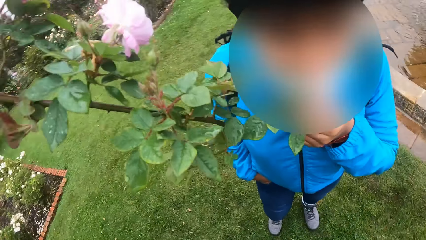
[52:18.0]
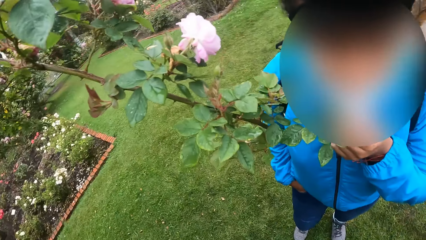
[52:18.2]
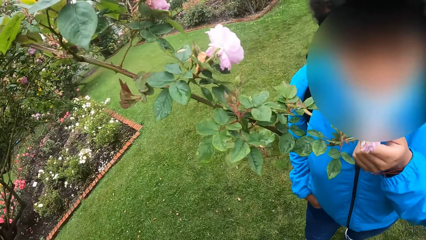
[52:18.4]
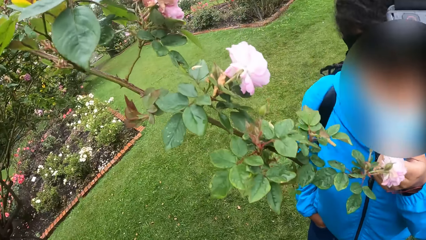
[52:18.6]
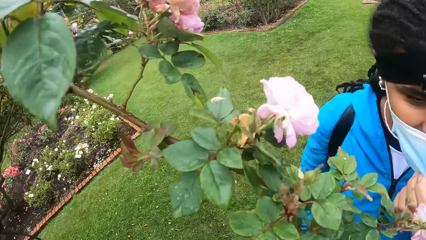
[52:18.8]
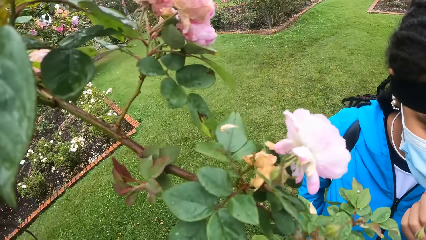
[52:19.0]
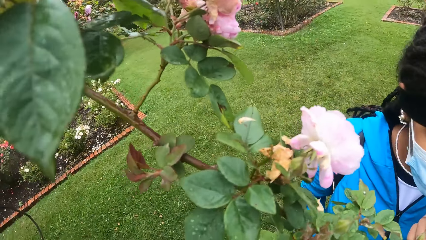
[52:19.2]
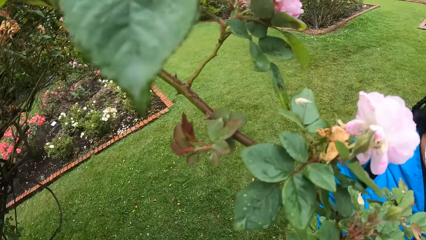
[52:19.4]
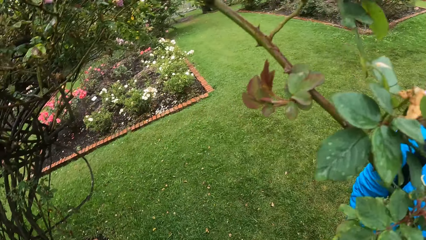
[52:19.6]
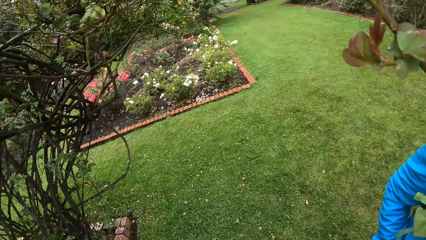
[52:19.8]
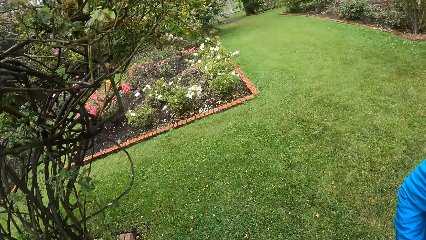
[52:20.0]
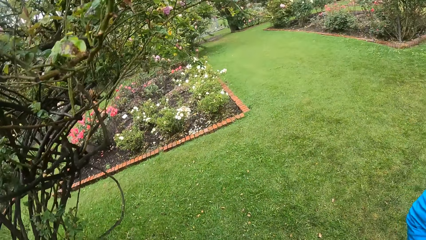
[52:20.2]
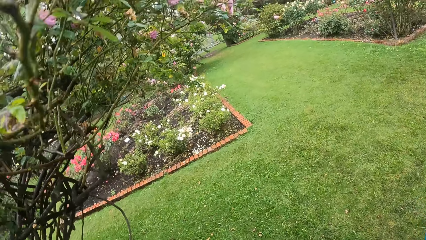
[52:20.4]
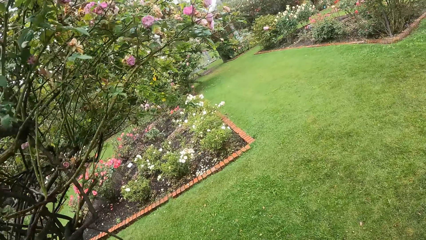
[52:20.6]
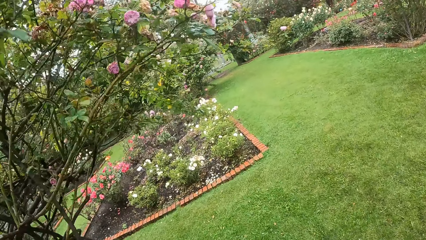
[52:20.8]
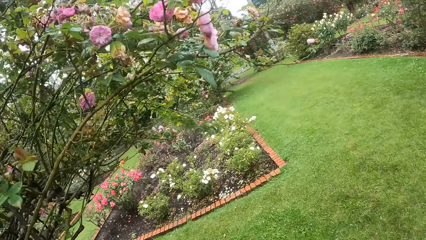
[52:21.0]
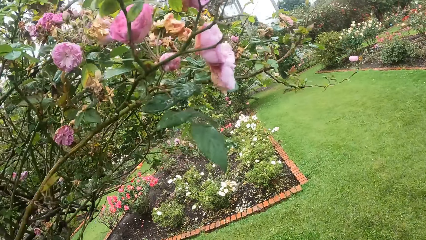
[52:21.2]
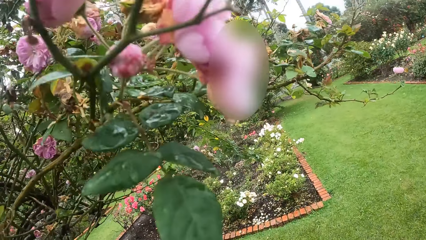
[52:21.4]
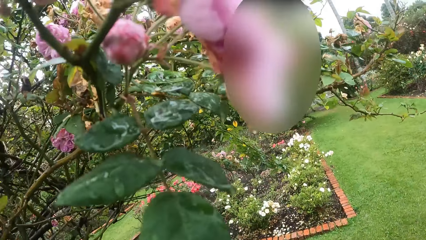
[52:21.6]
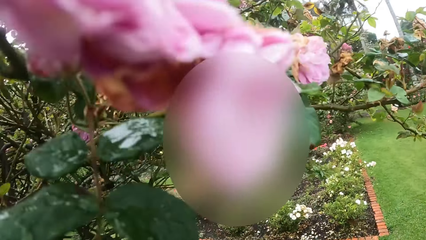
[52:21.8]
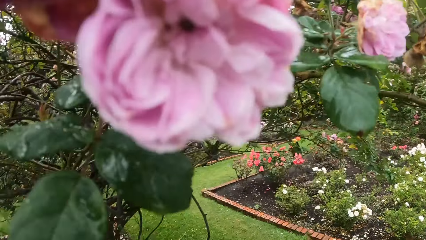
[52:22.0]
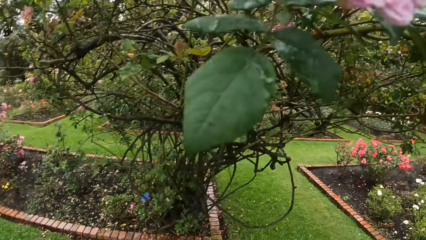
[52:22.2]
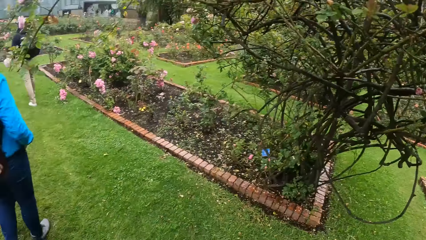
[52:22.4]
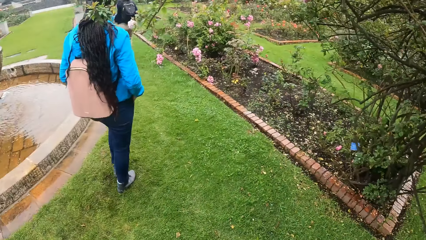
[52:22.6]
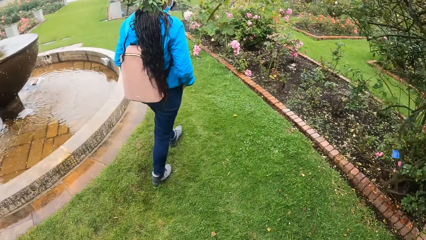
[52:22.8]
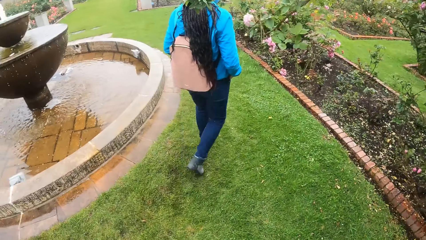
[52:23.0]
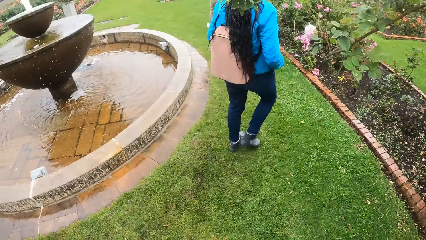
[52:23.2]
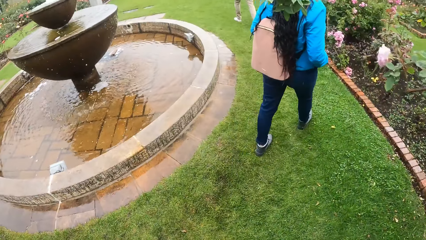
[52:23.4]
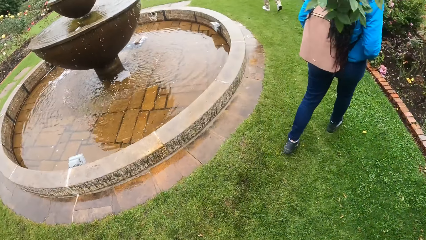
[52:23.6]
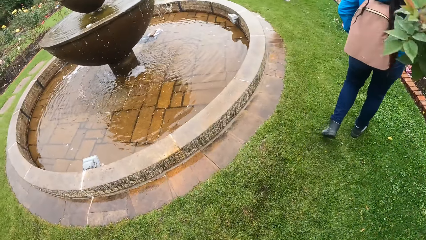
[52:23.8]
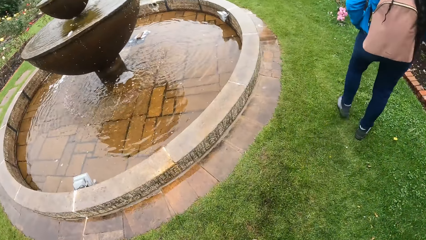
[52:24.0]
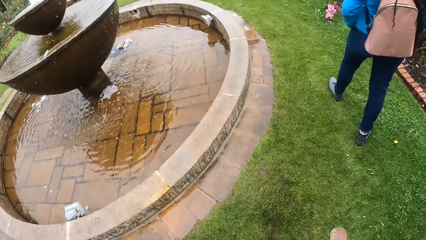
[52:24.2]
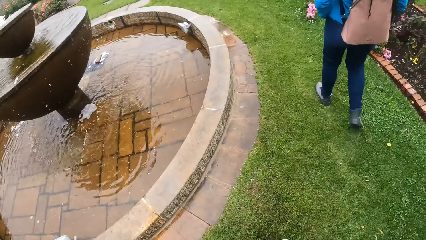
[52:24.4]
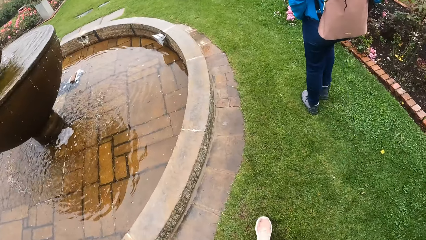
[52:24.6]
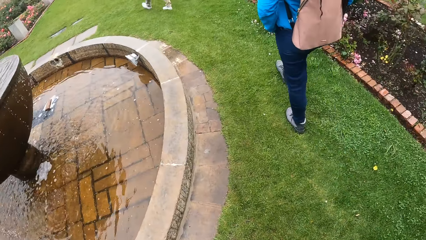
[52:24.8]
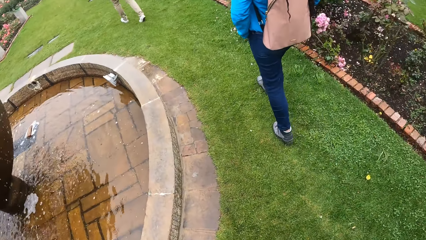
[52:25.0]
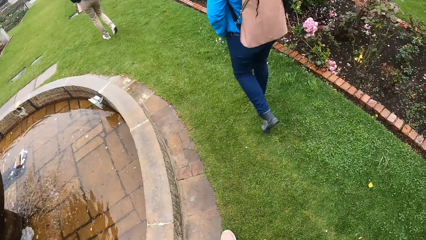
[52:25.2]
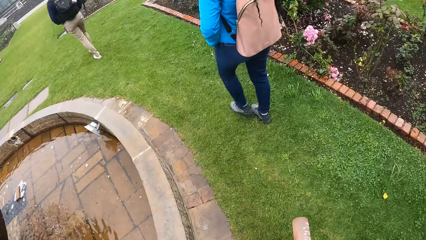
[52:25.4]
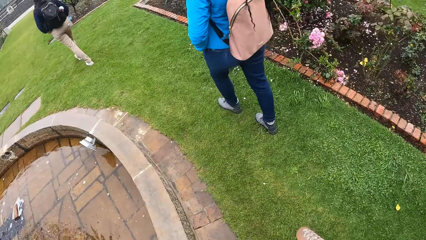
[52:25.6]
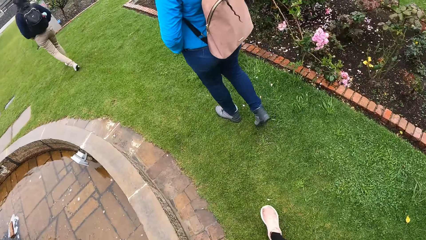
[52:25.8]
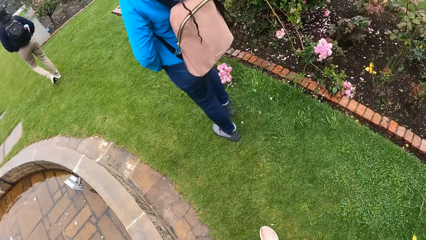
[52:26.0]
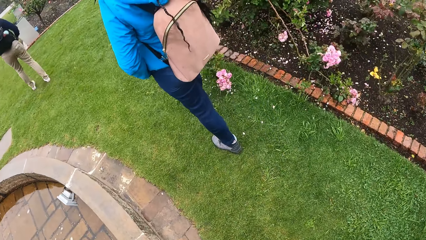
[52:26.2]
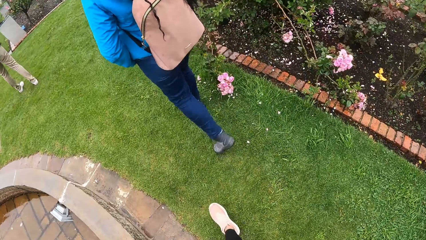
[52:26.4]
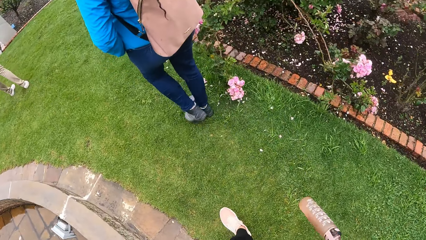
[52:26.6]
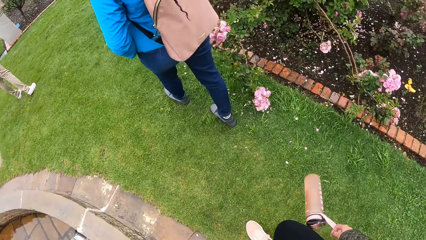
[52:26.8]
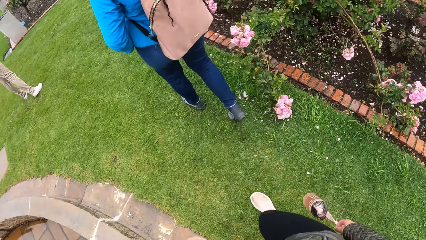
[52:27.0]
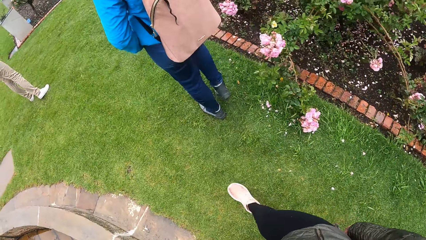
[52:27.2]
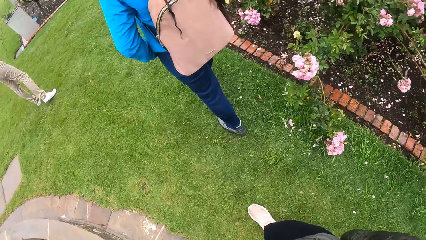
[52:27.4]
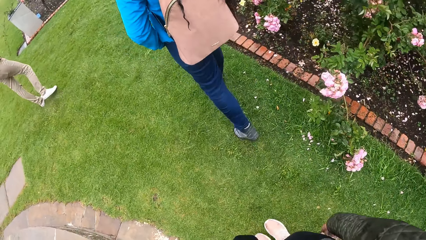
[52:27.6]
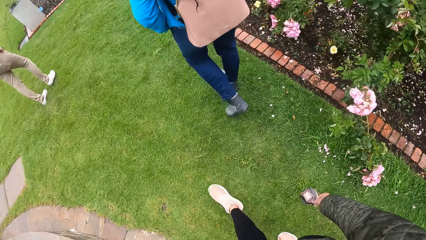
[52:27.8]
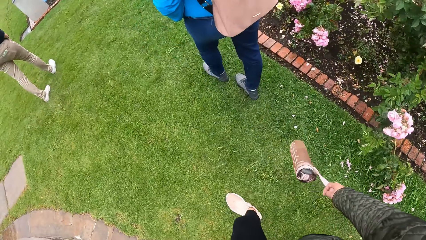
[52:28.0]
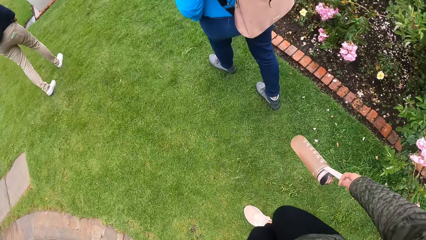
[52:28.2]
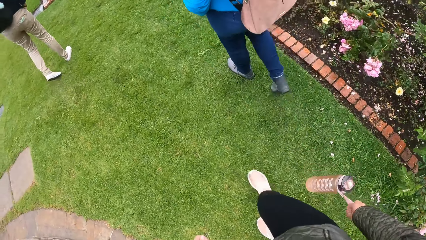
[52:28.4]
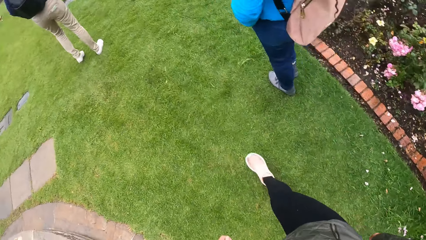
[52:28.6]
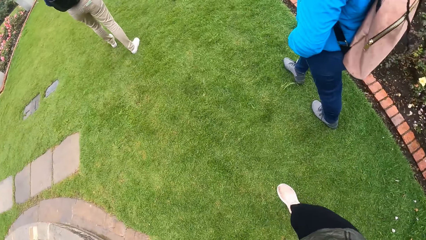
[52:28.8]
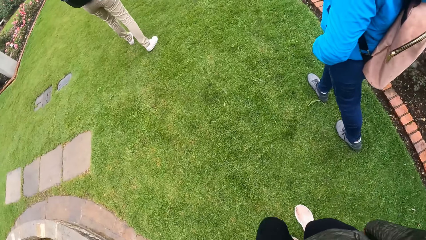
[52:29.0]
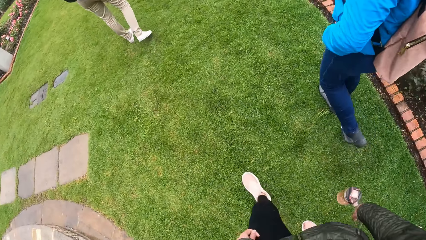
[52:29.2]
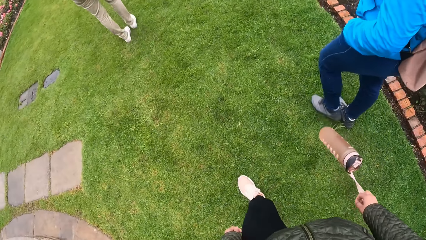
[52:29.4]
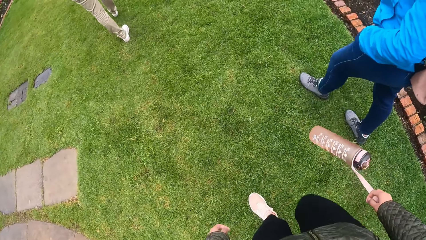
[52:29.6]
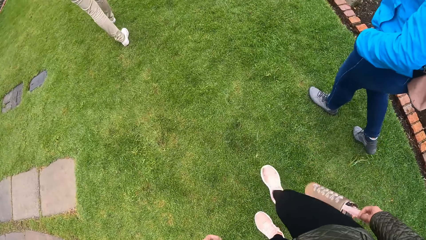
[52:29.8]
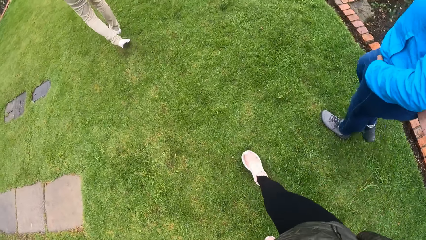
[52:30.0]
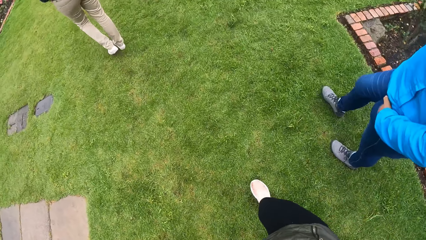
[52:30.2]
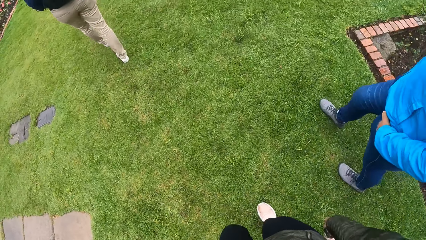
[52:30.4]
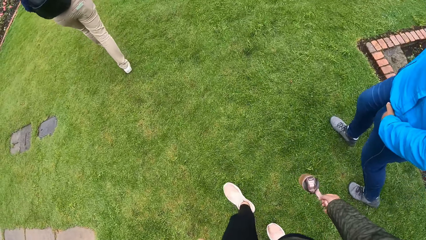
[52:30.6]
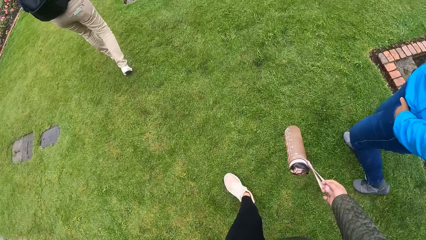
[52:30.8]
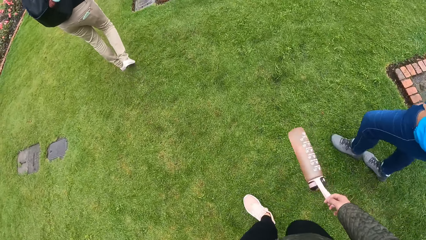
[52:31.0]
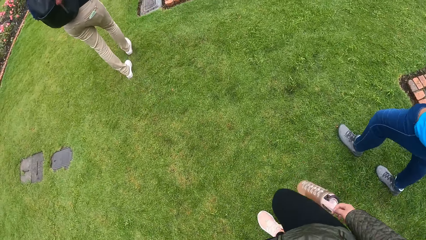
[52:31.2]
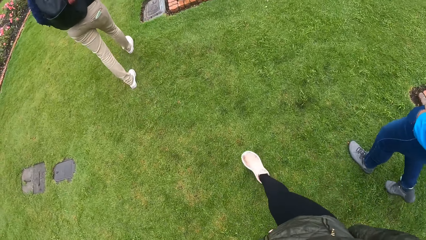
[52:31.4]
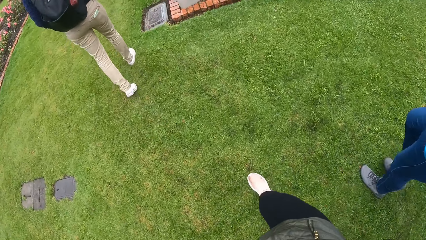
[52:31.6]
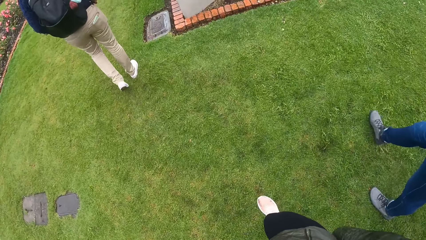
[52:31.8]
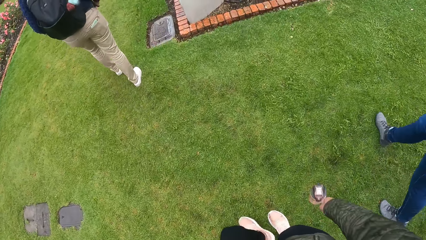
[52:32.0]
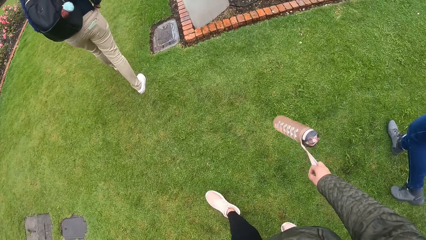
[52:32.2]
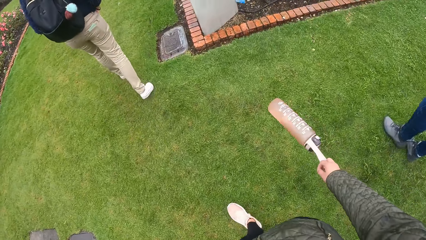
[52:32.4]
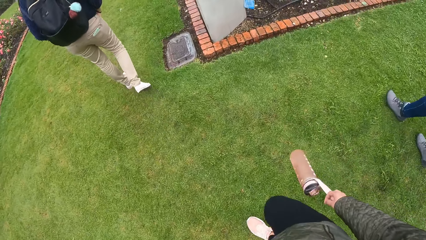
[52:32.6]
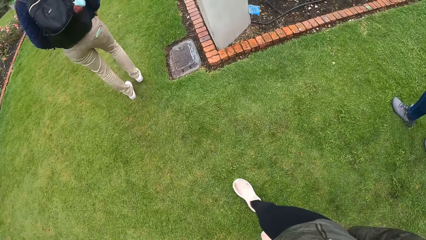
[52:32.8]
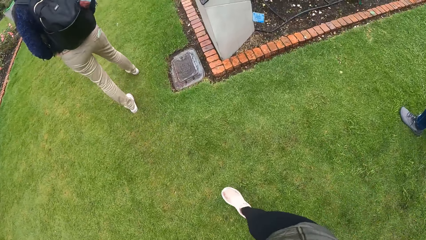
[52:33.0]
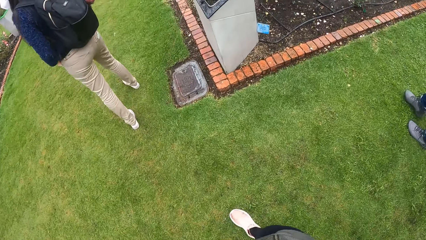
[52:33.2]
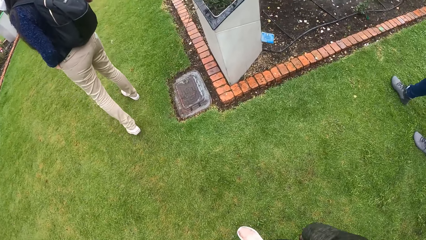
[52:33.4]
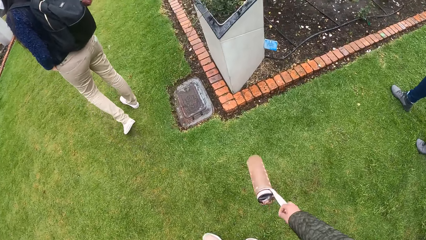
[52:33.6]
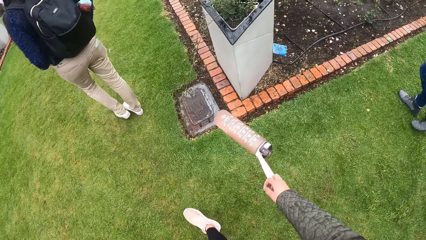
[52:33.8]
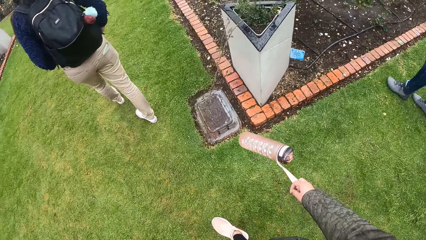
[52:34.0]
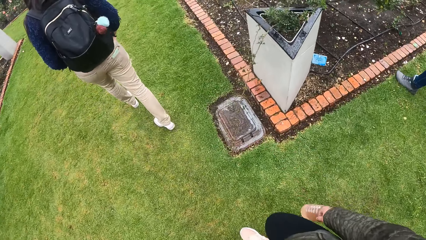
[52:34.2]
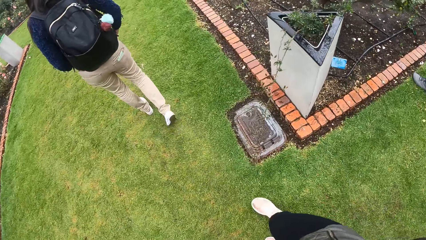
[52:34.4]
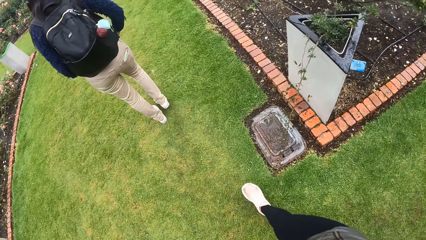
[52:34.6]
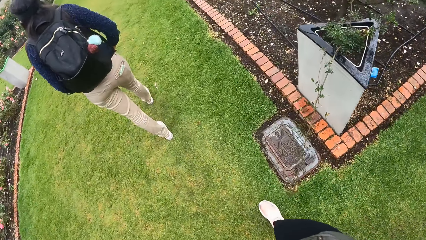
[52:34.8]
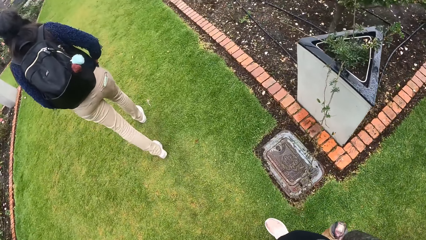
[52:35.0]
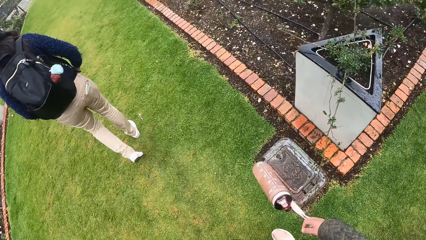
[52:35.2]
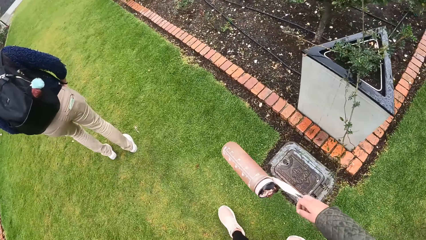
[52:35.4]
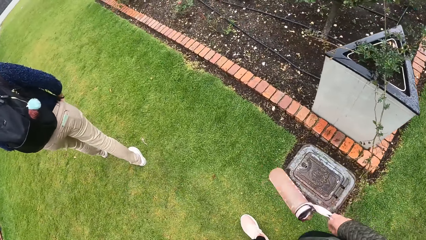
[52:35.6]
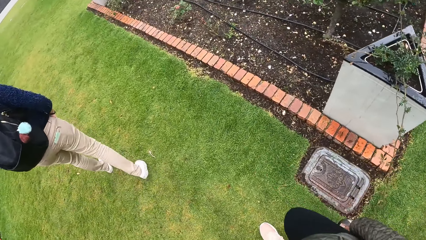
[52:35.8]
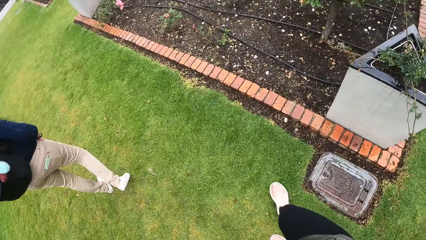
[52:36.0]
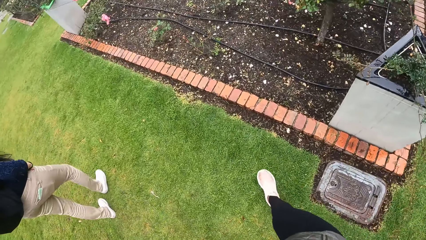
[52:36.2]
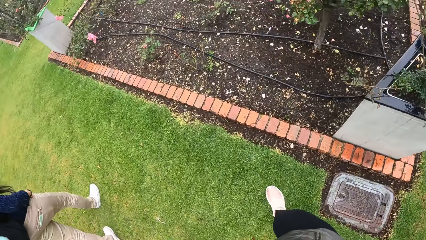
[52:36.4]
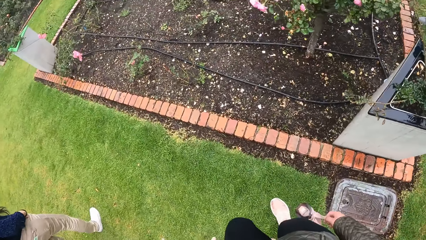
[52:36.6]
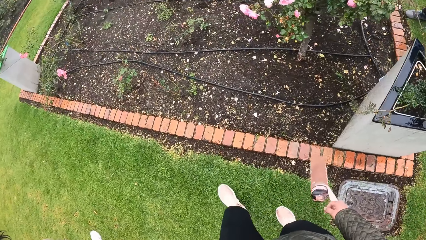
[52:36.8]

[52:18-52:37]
The woman adjusts a nose mask on her face with her left hand. The camera wearer walks through the garden with the woman and another woman. They walk back.
